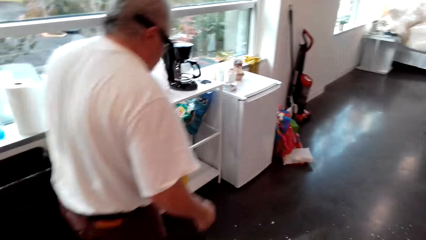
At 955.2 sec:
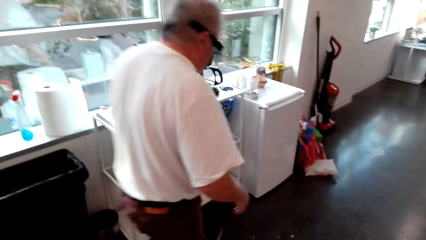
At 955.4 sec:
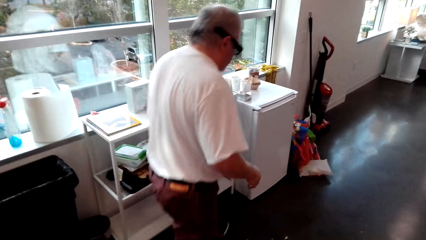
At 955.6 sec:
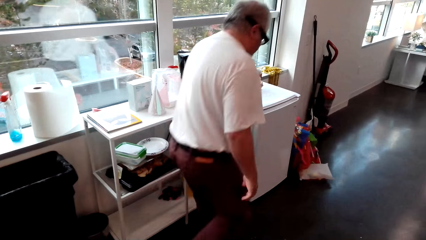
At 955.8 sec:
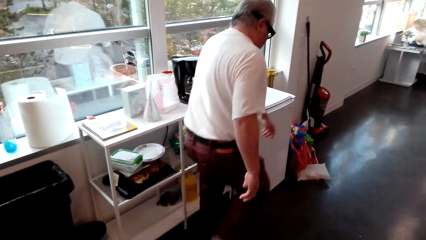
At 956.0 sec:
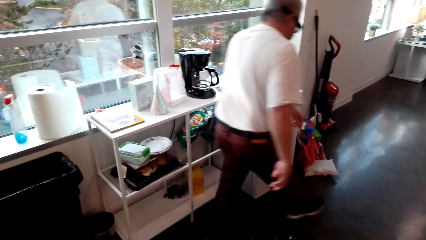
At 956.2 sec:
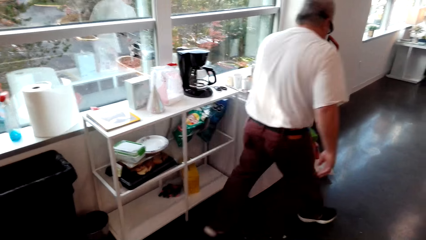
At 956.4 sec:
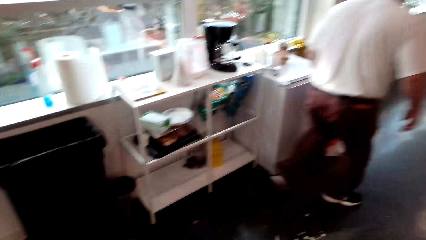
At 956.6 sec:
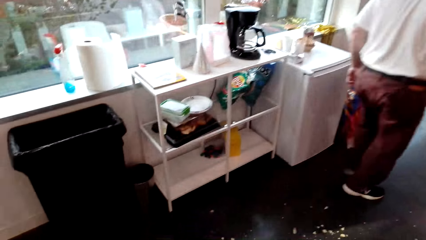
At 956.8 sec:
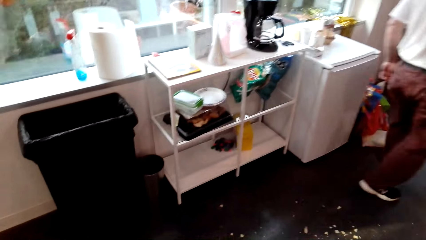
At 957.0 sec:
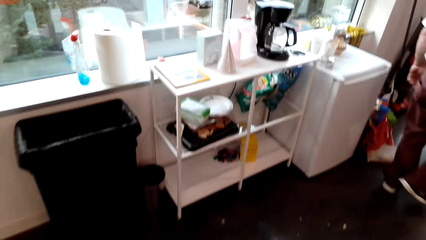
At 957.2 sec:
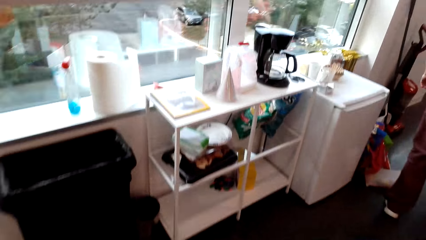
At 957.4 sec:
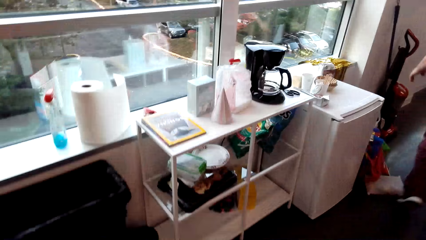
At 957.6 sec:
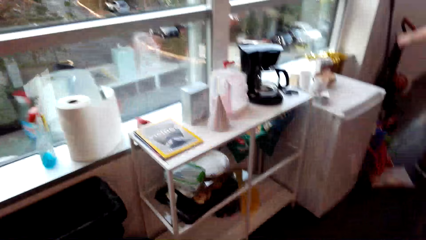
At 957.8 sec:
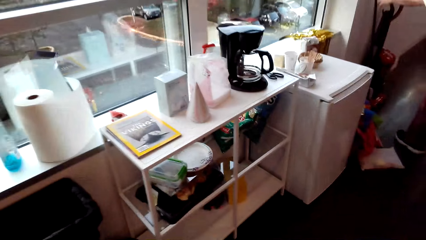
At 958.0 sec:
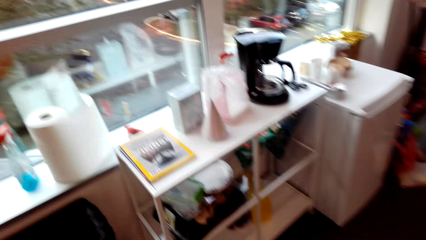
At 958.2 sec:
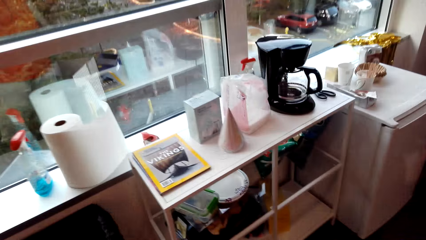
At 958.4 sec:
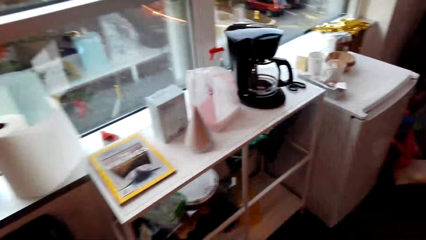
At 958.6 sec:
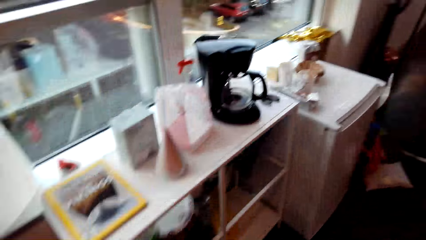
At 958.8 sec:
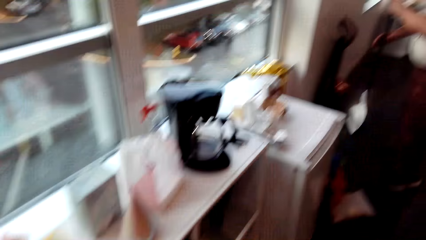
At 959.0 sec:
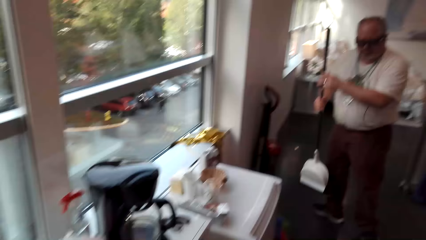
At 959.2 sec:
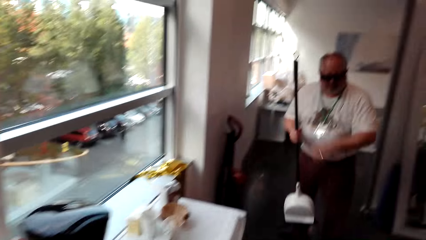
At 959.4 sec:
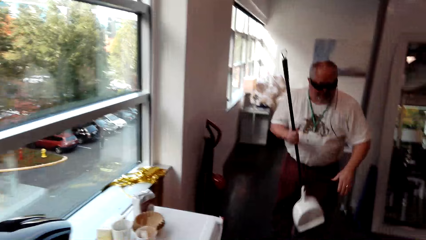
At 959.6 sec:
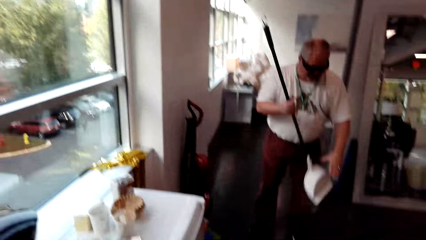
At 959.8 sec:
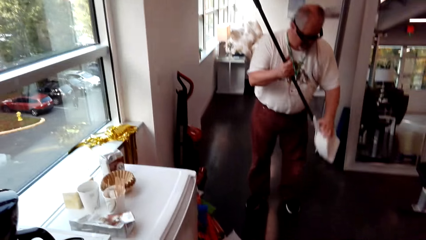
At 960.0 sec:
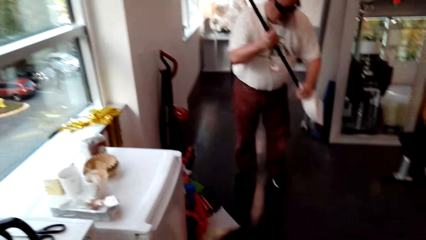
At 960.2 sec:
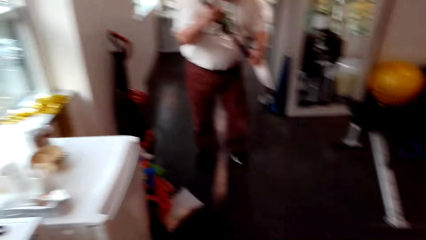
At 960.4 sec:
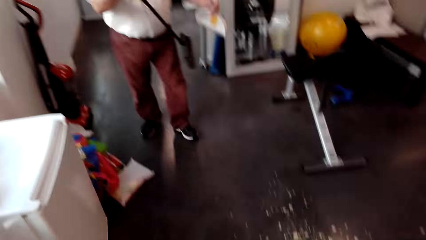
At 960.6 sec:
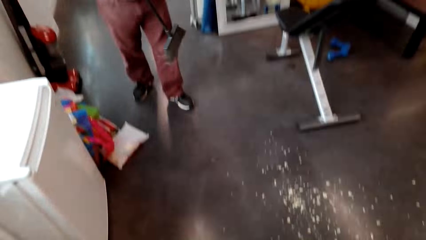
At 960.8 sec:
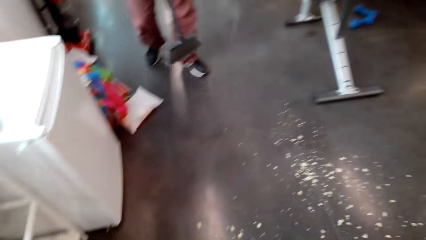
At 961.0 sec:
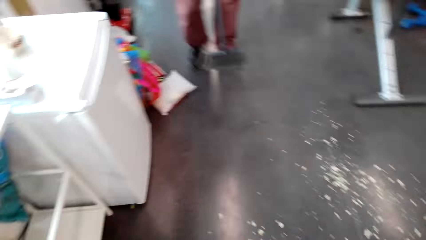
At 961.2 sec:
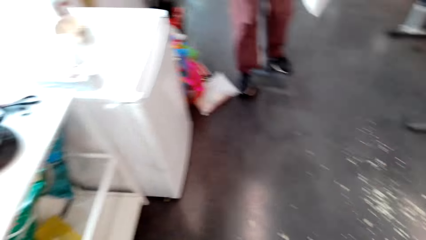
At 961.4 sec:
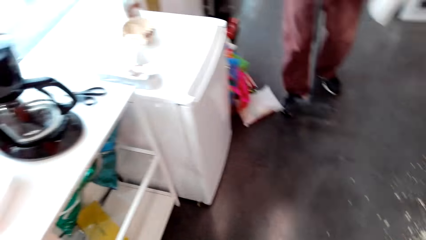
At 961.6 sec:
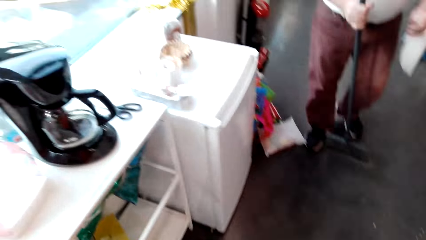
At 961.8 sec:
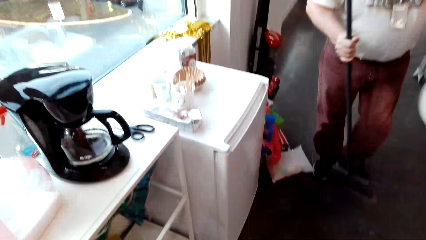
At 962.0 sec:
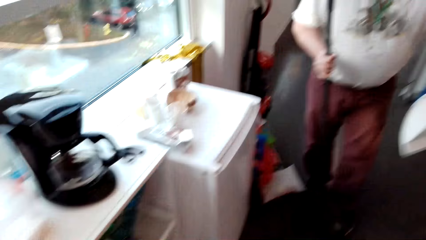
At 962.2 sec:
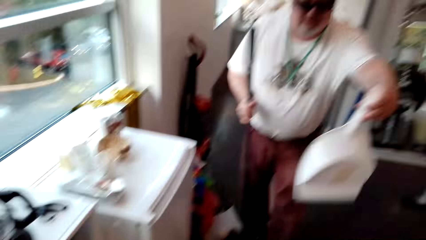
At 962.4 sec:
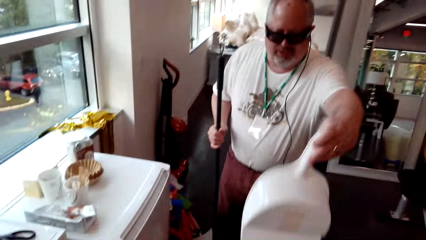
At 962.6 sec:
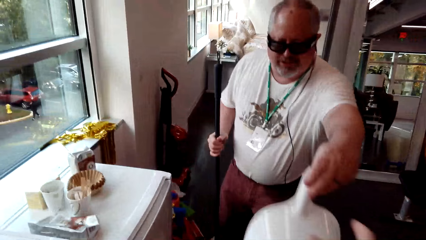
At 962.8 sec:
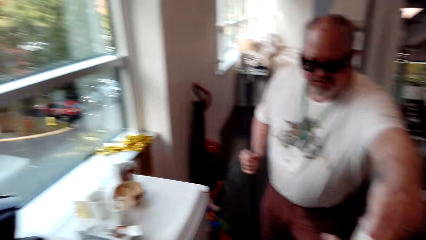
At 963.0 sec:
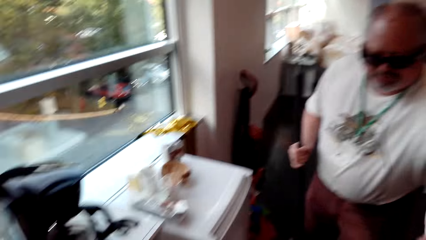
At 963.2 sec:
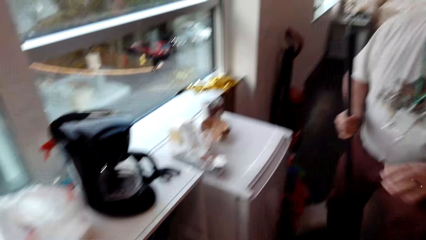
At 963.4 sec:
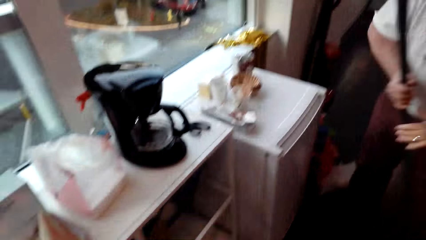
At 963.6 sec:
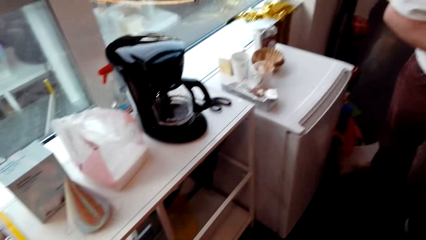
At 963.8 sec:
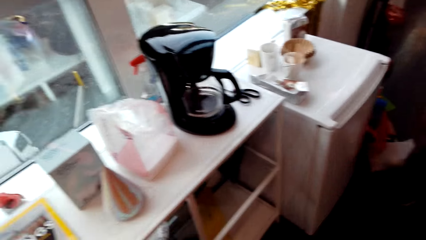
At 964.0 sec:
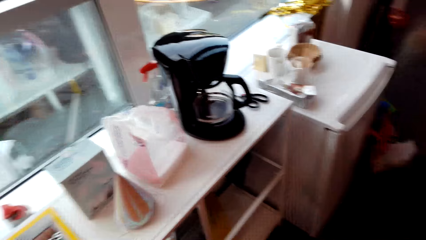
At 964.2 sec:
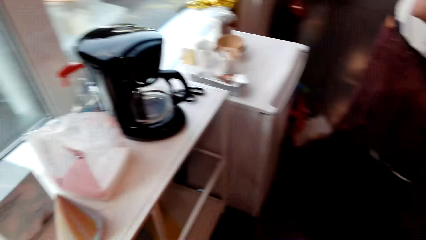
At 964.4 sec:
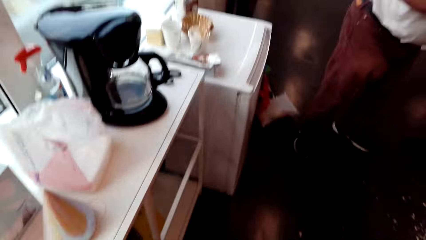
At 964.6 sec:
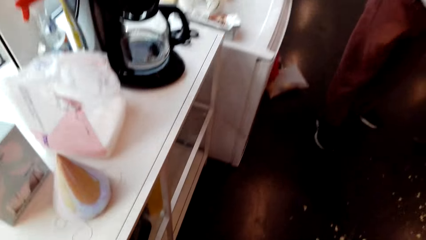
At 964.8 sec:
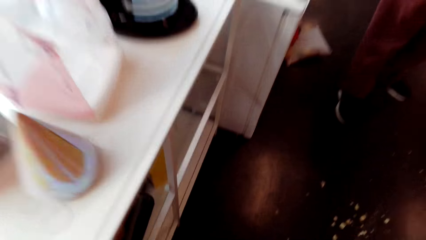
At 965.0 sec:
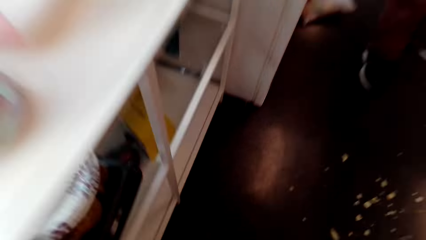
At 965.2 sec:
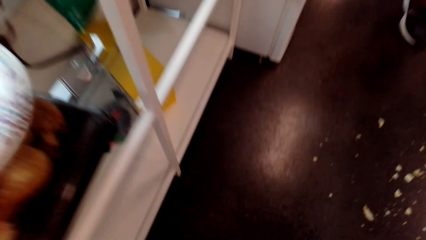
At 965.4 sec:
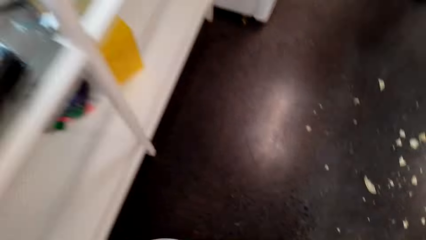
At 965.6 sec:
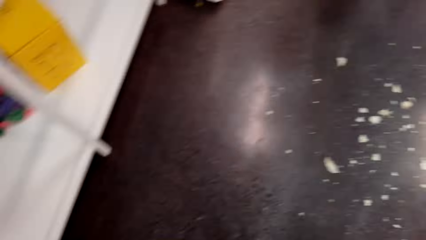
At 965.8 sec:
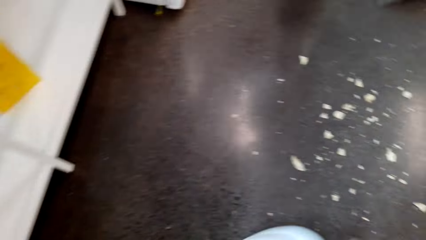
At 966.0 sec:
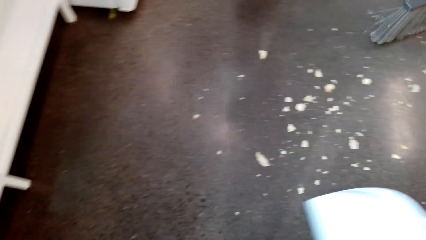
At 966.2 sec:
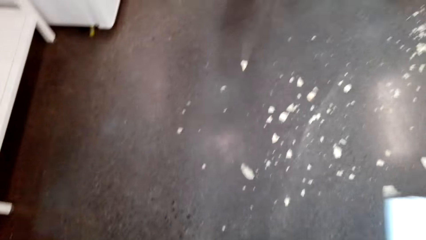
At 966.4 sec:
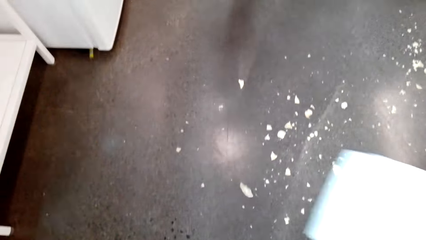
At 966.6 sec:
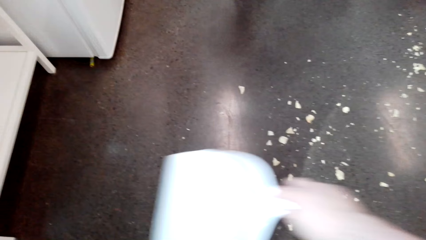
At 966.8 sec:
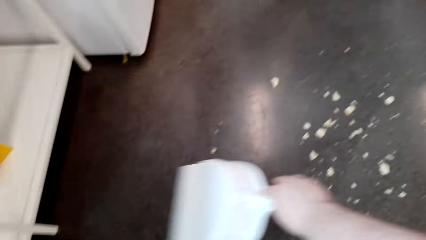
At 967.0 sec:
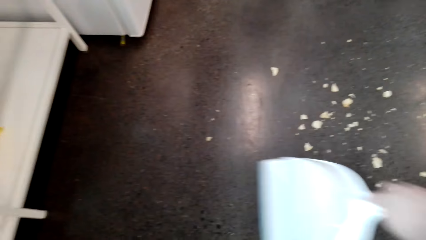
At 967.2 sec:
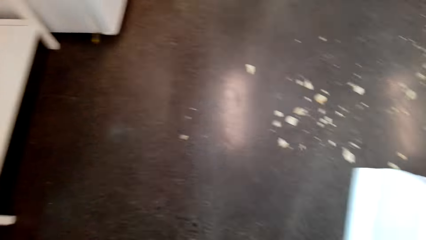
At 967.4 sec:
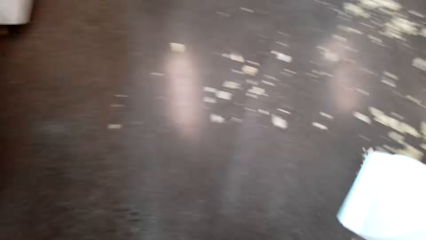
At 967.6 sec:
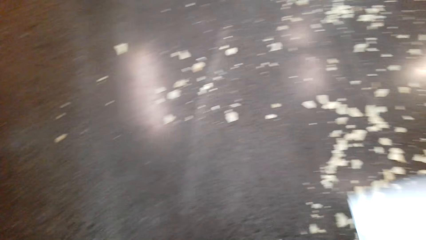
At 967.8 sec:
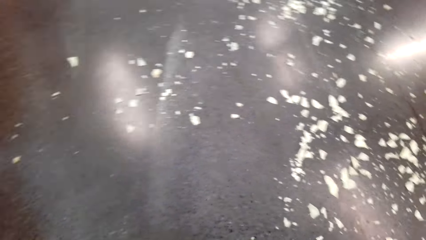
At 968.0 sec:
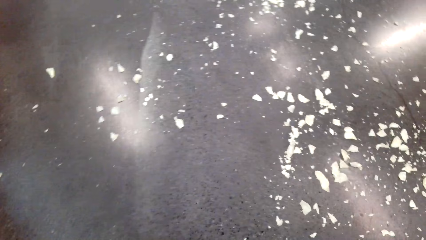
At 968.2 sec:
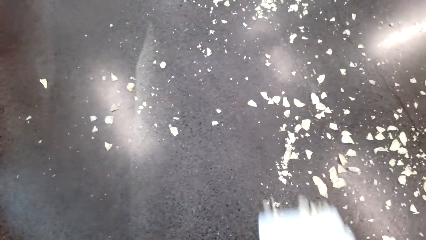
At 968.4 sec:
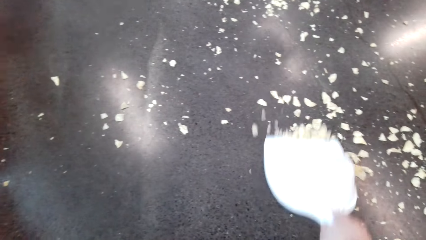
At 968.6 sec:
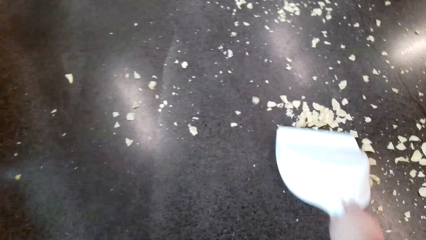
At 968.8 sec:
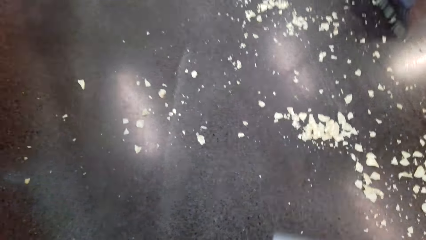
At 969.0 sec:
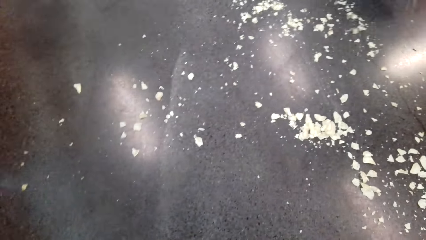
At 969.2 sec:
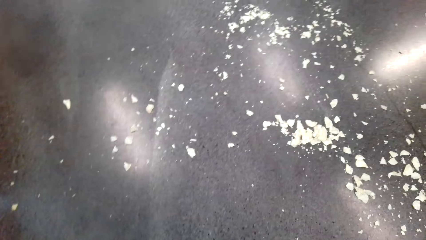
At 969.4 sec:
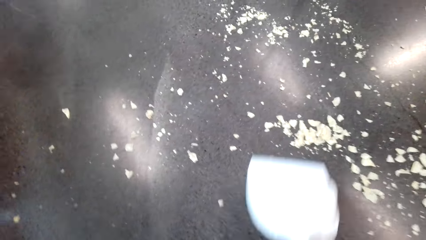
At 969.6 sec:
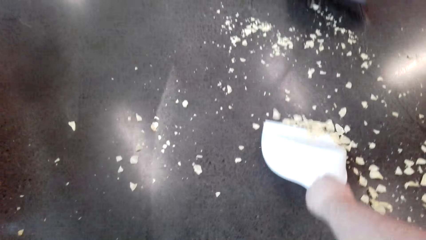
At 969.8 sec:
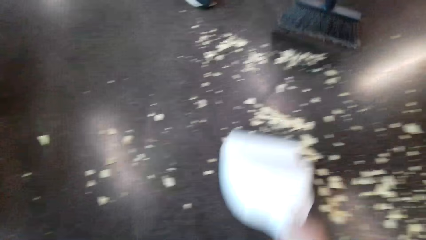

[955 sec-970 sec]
The camera wearer walks in the house. A man picks up a floor brush and picks up a dust pad. The man gives the dust pad to the camera wearer. The camera wearer gathers dirt from the floor. The man sweeps the dirt from the floor.
